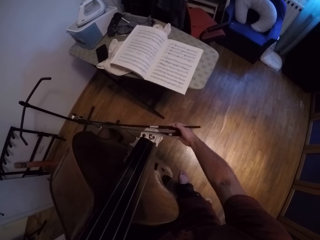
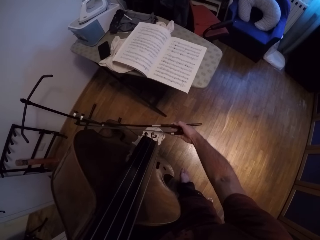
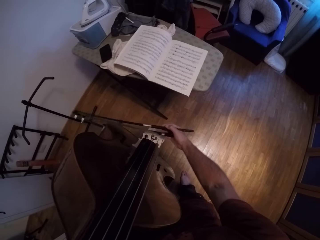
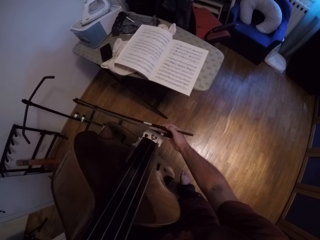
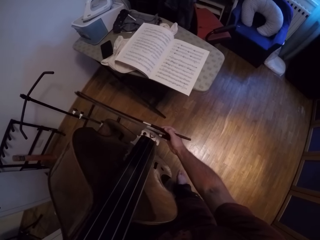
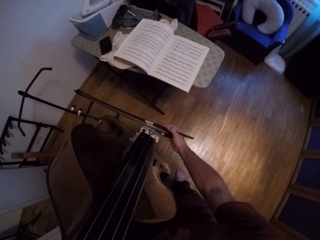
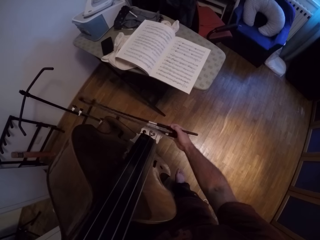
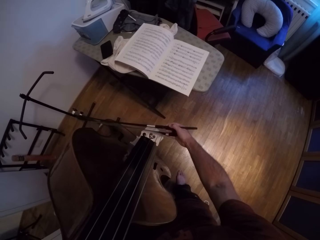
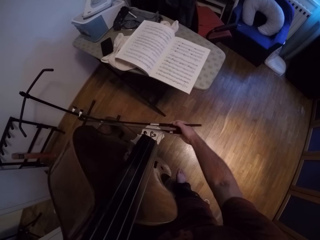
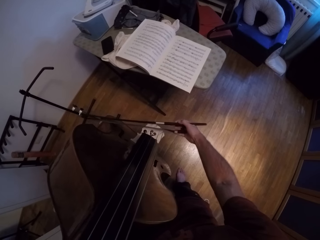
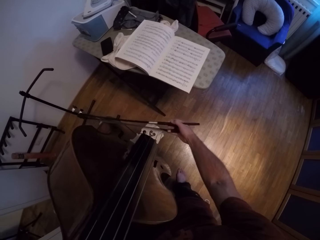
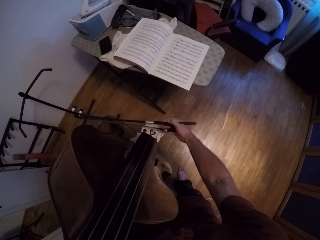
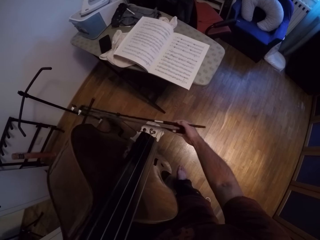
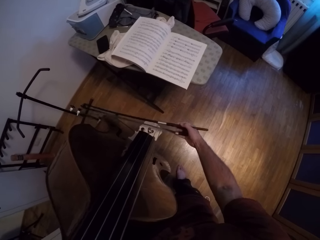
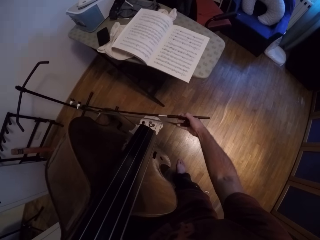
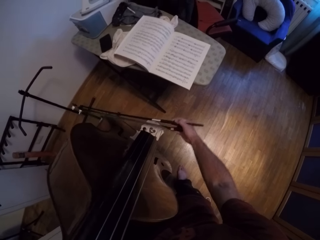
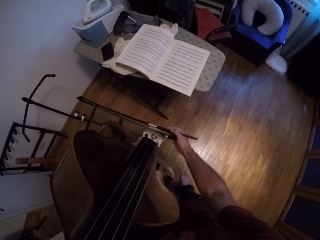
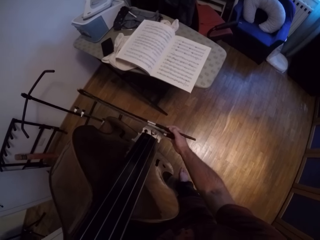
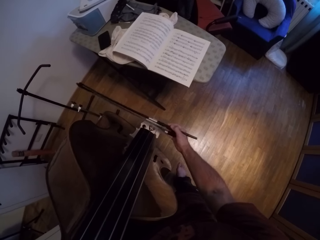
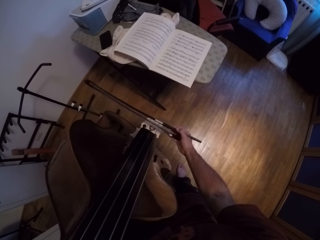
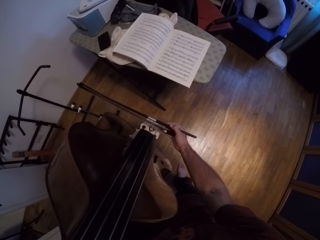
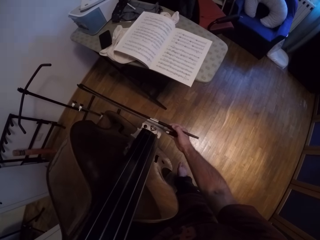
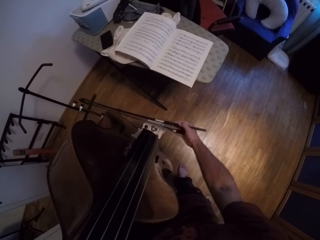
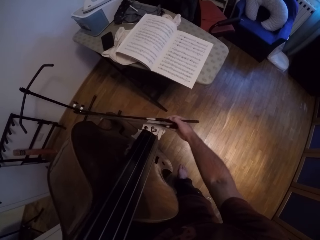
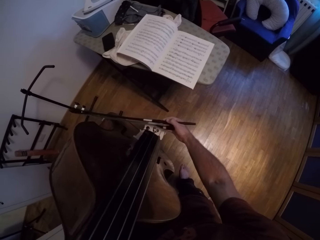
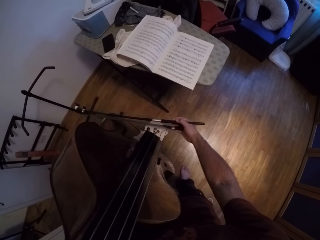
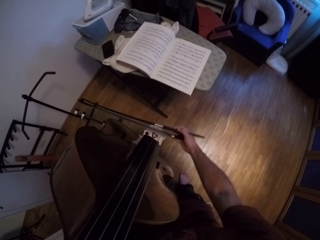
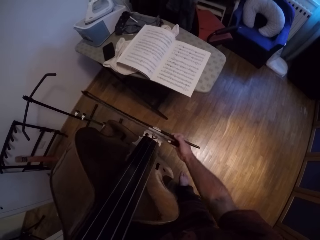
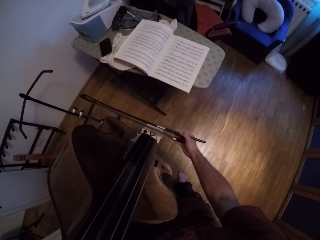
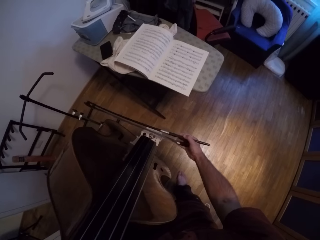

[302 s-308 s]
The camera wearer plays the violin.

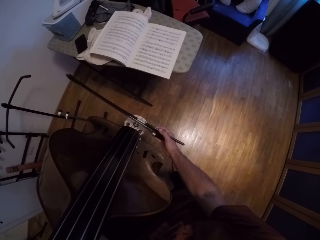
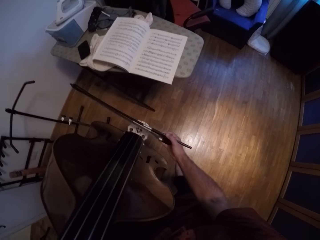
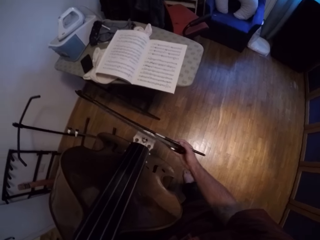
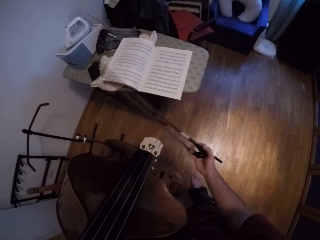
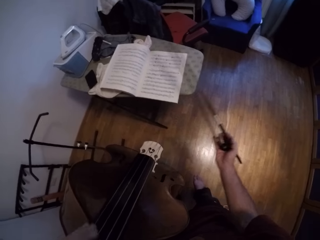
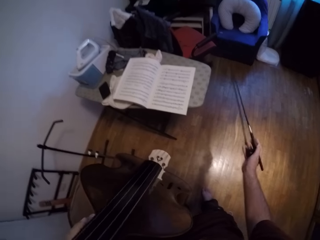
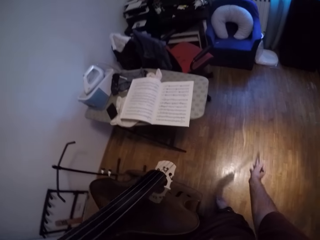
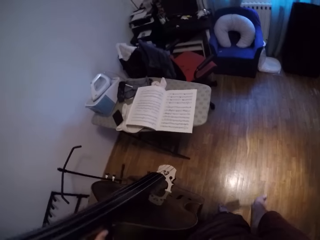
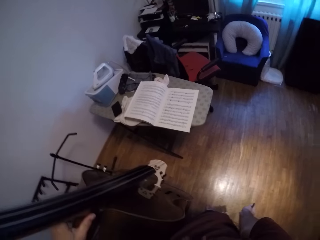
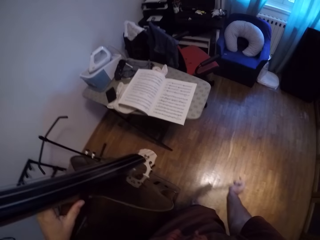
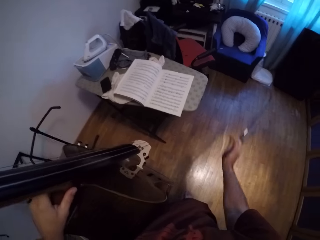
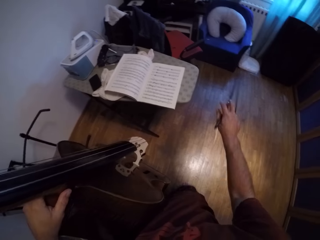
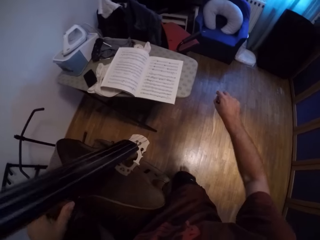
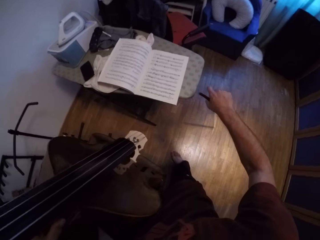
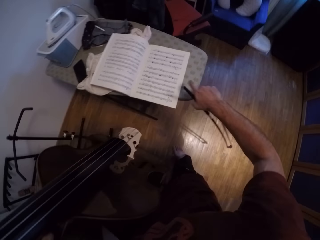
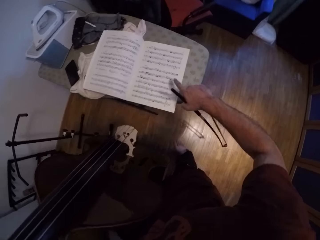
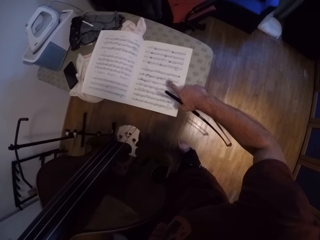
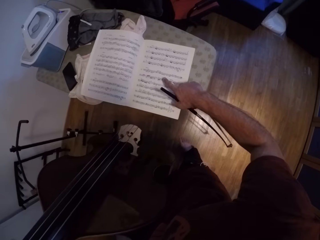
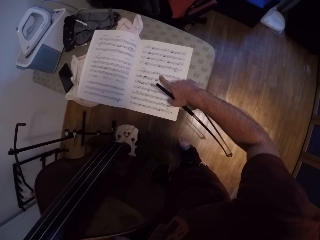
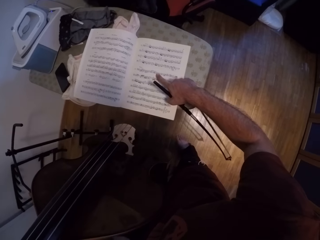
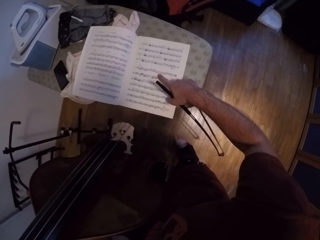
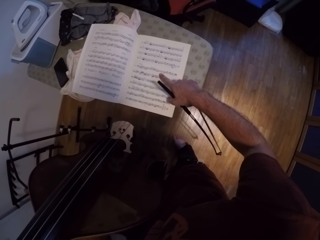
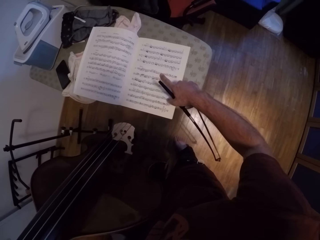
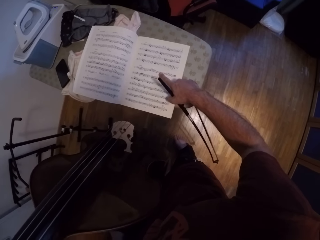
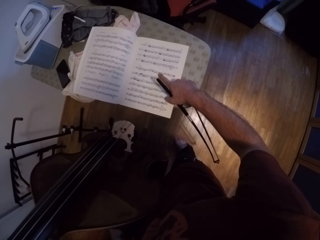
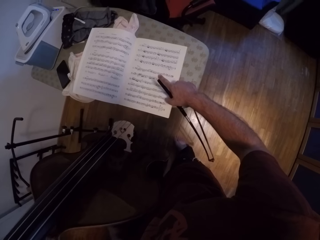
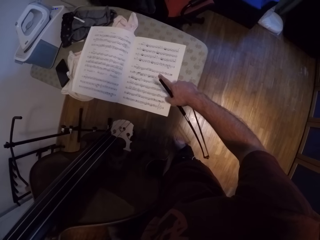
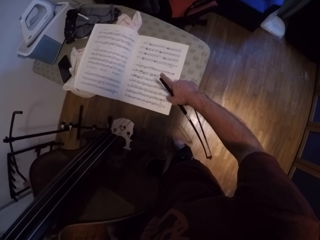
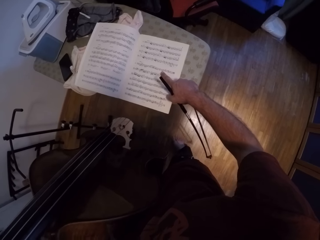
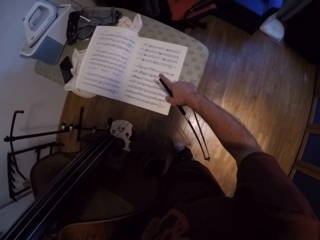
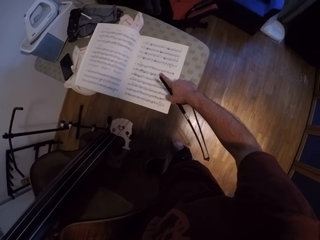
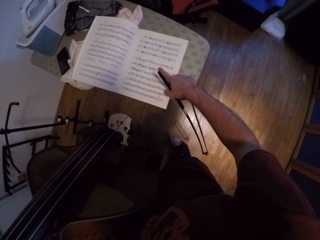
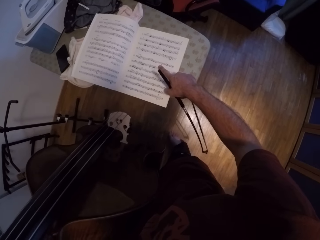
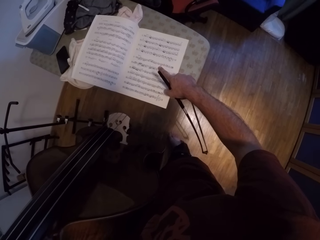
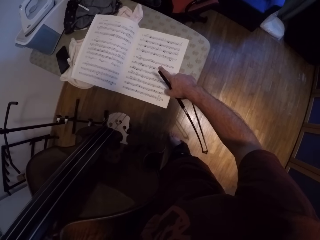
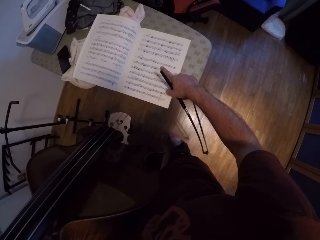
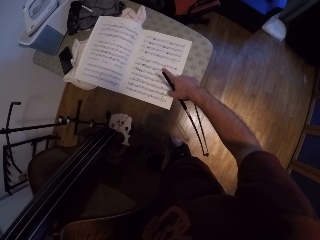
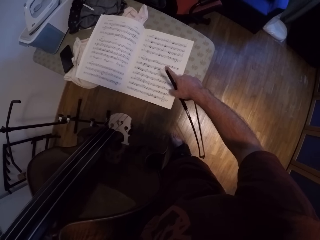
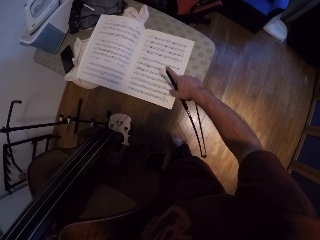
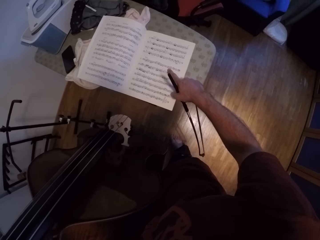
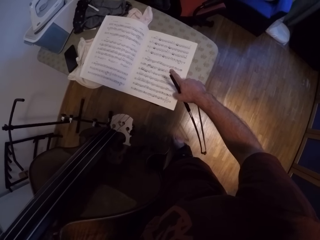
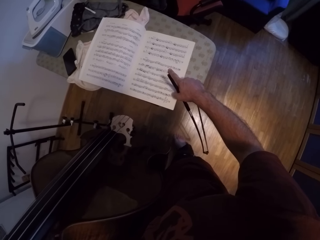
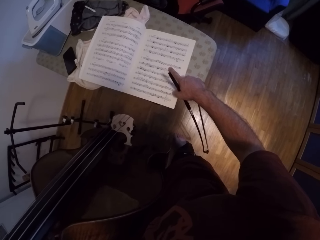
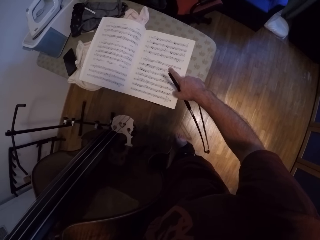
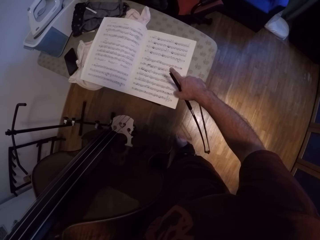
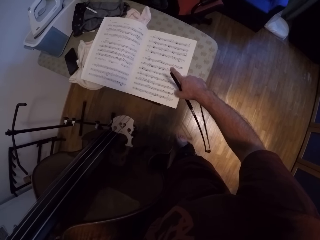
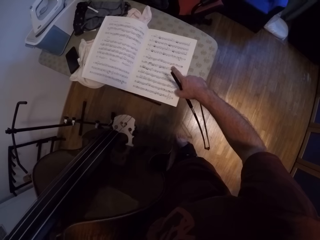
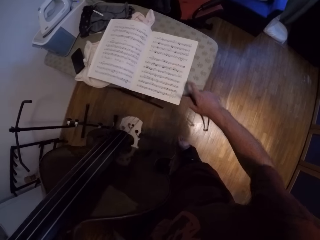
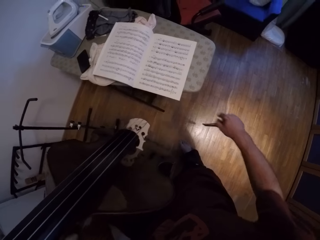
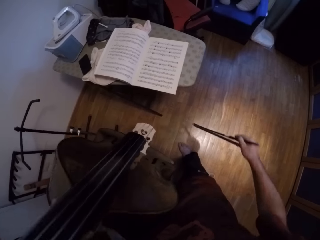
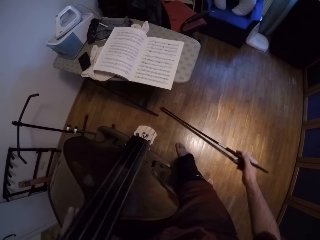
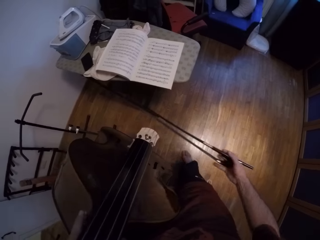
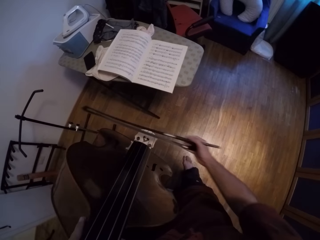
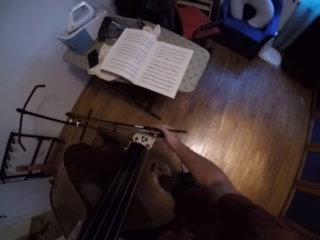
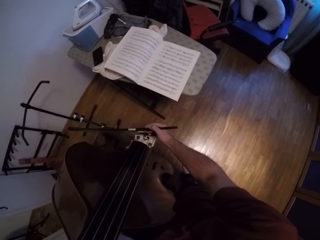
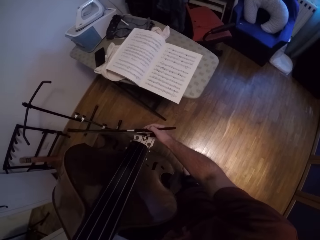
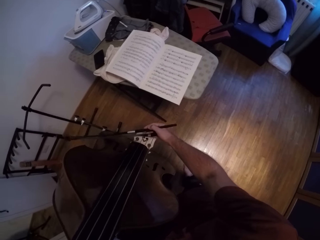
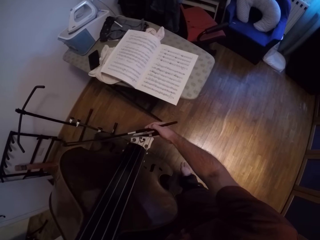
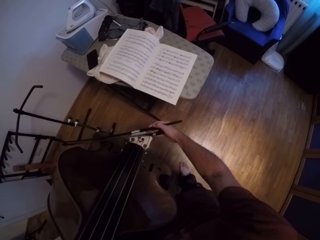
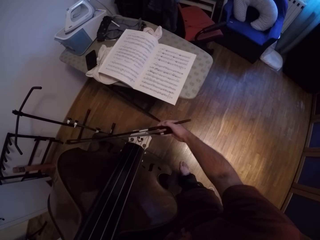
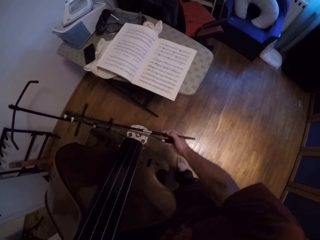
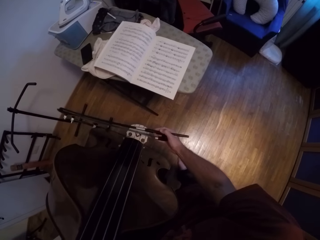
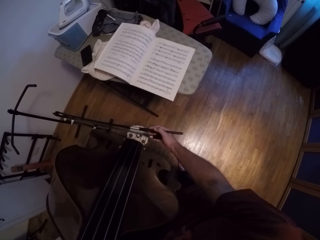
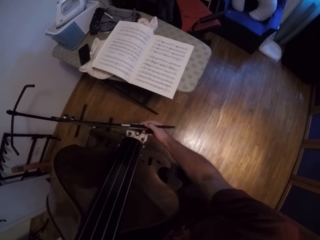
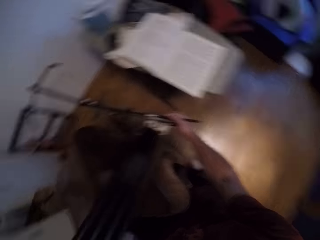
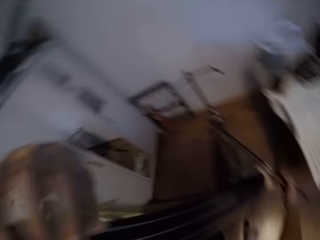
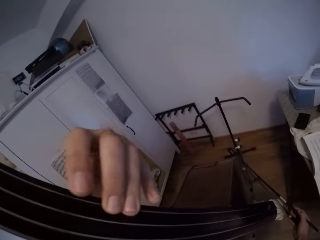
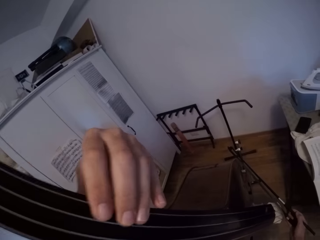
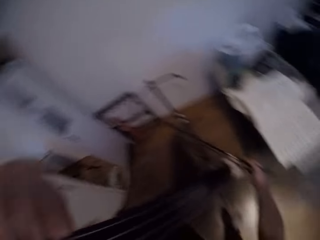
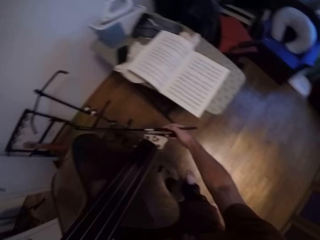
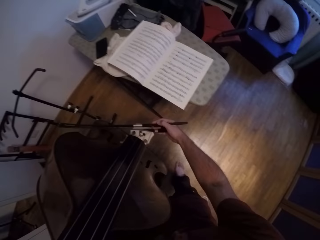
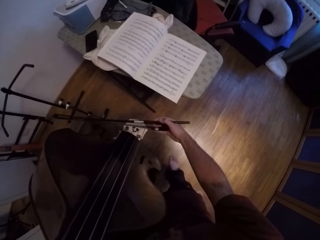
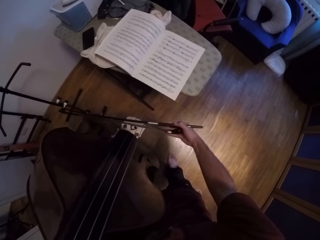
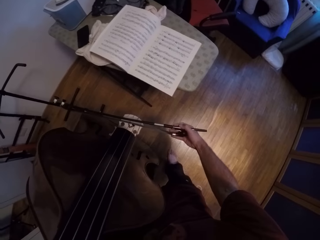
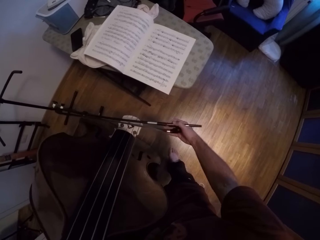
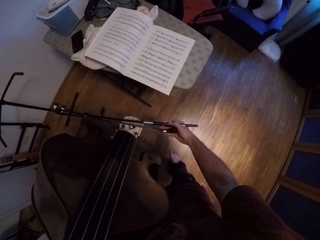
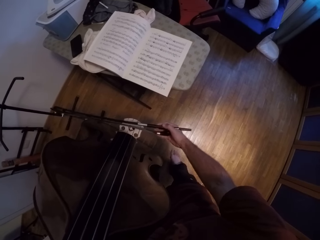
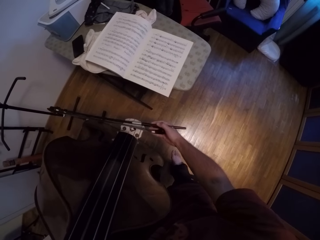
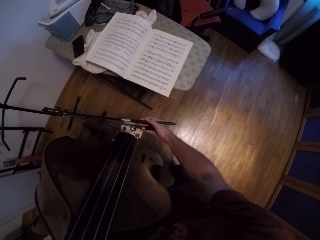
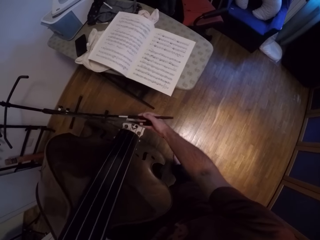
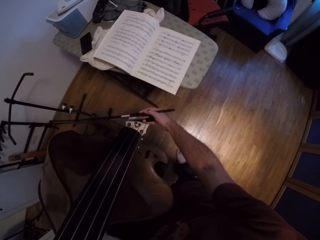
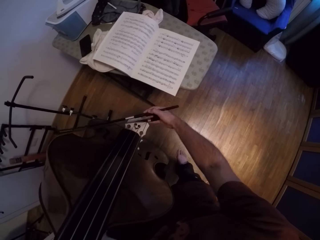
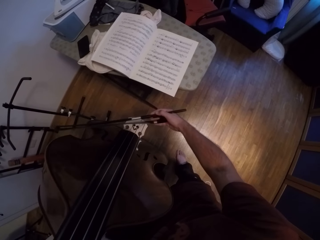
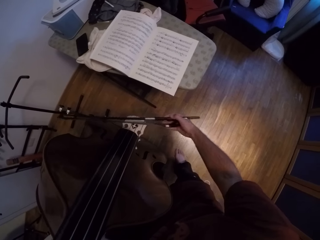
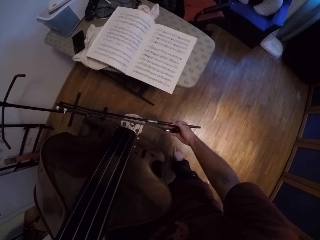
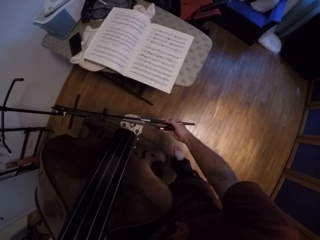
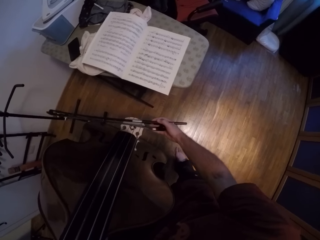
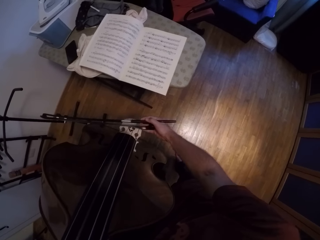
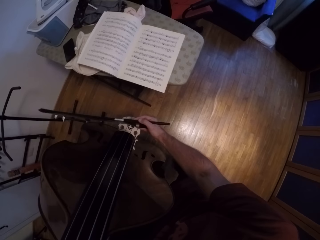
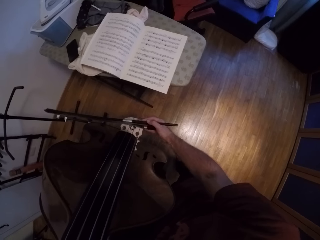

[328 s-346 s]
The camera wearer holds the Jules Pajeot on his right hand. He points at the book with his right hand. He holds the Jules Pajeot on his right hand. He plays the double bass or violin.
